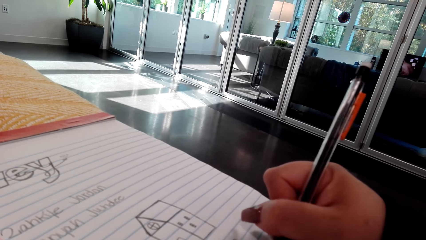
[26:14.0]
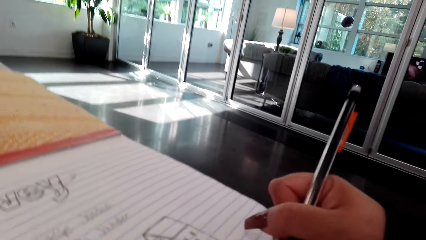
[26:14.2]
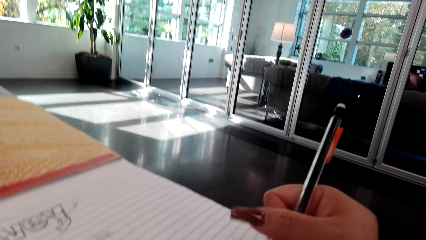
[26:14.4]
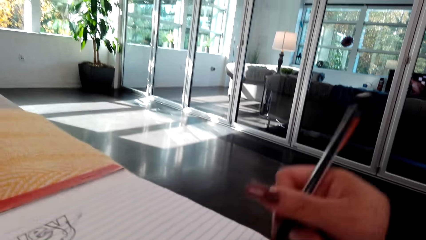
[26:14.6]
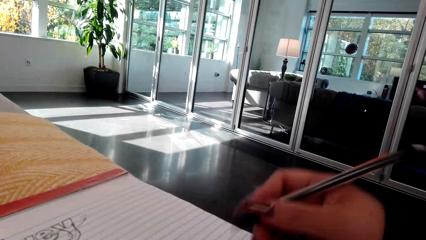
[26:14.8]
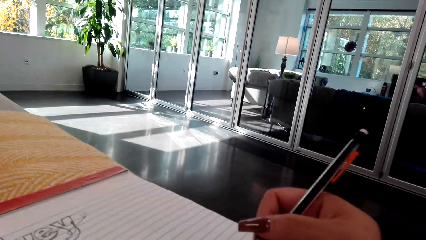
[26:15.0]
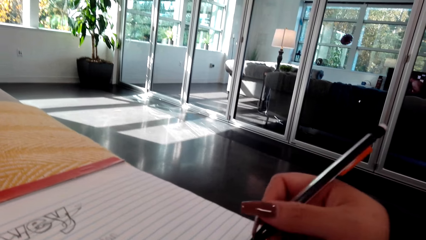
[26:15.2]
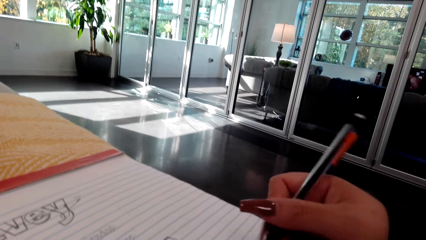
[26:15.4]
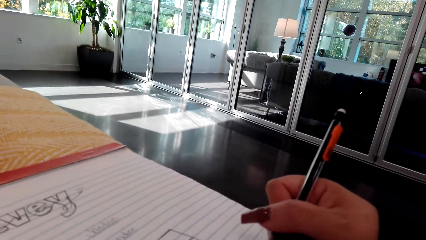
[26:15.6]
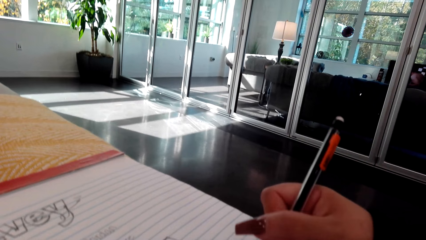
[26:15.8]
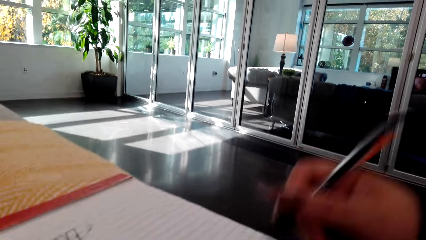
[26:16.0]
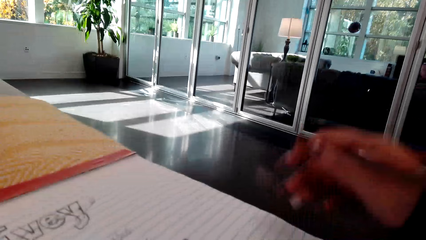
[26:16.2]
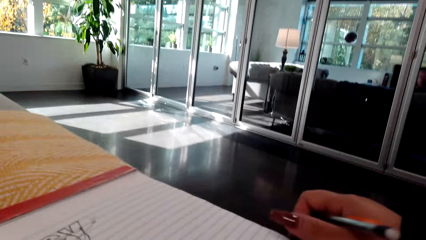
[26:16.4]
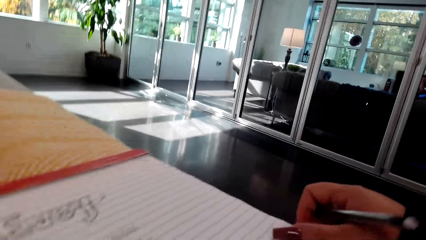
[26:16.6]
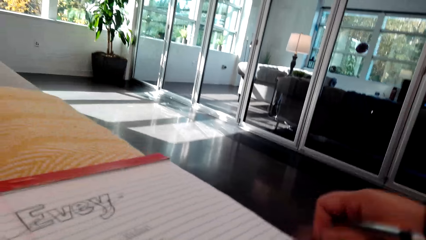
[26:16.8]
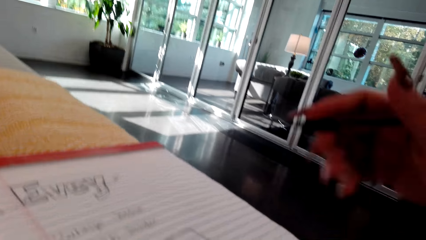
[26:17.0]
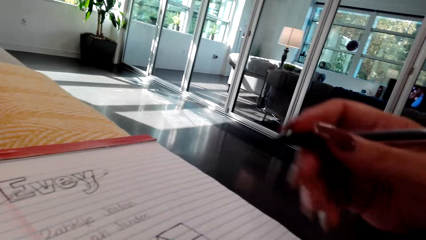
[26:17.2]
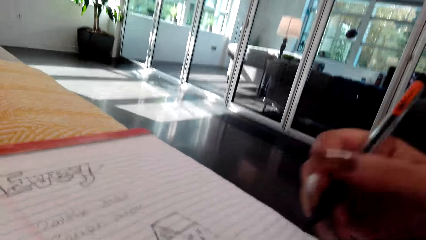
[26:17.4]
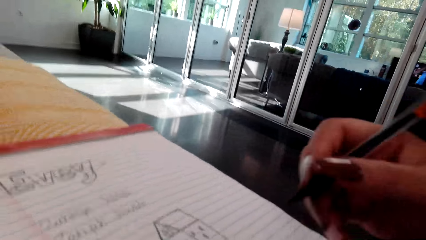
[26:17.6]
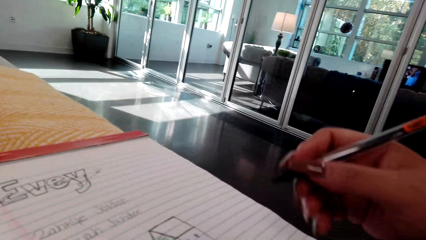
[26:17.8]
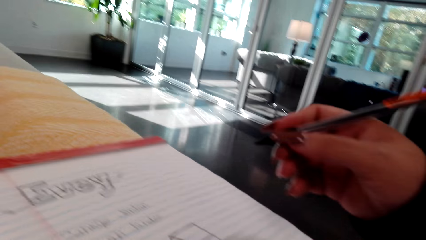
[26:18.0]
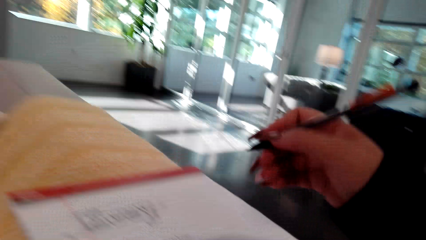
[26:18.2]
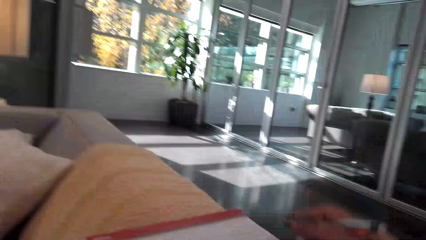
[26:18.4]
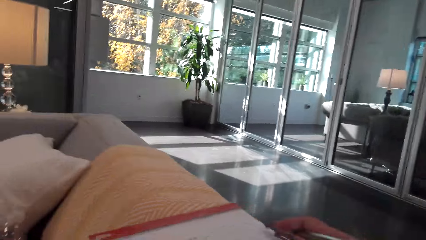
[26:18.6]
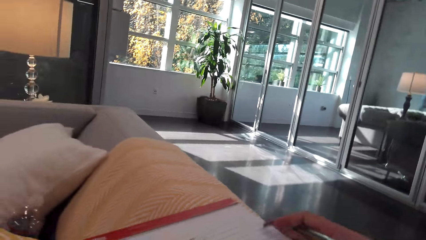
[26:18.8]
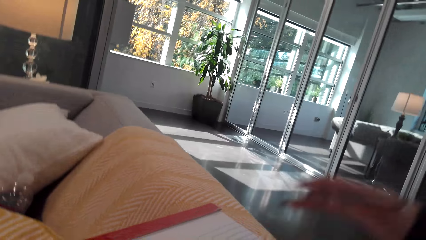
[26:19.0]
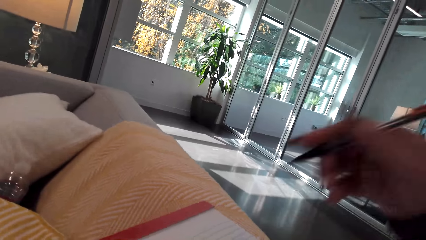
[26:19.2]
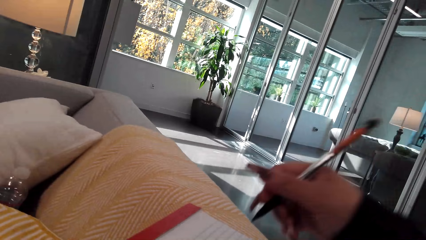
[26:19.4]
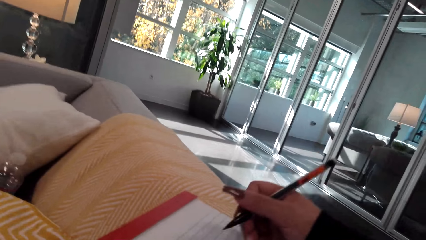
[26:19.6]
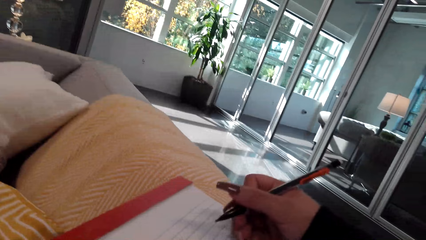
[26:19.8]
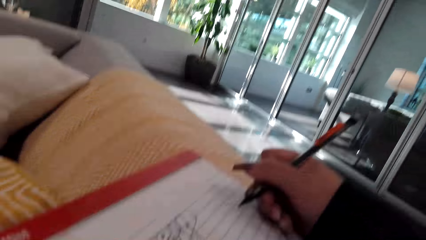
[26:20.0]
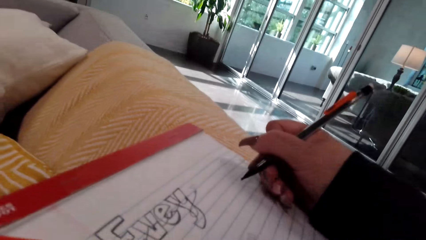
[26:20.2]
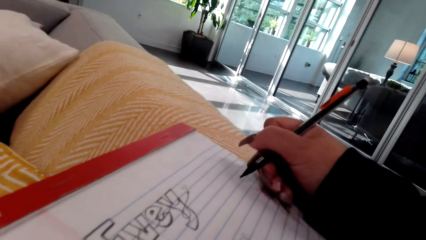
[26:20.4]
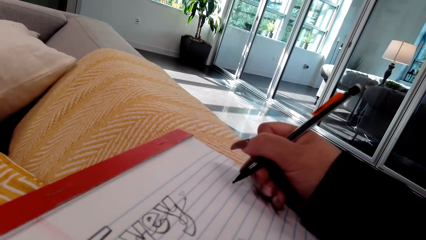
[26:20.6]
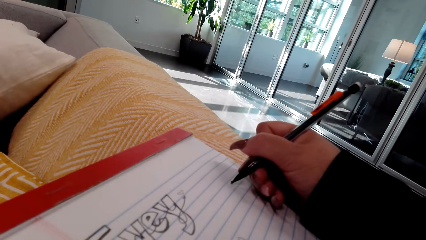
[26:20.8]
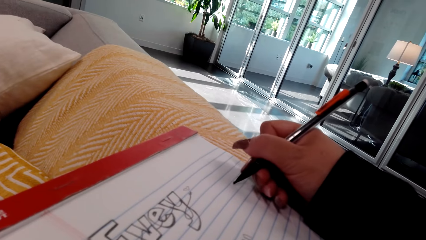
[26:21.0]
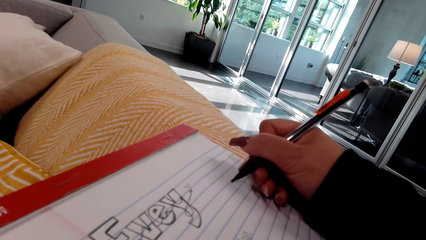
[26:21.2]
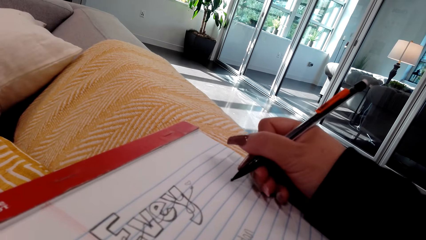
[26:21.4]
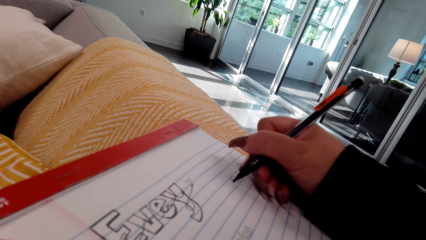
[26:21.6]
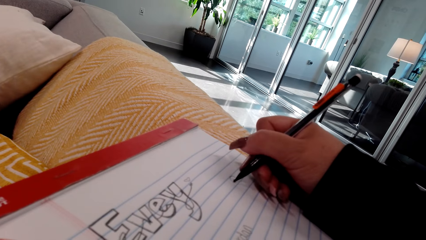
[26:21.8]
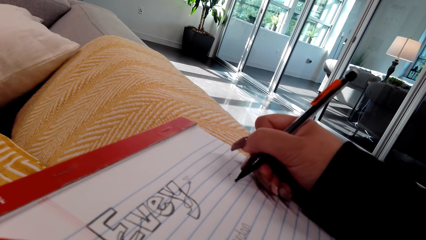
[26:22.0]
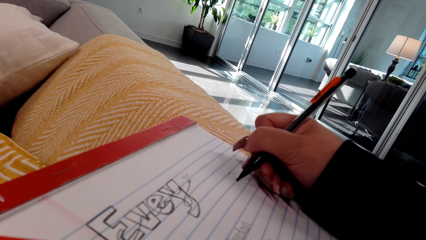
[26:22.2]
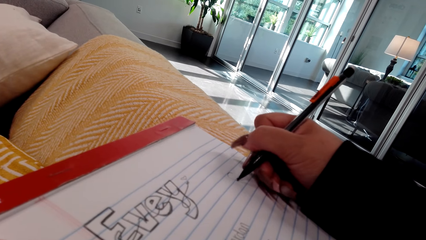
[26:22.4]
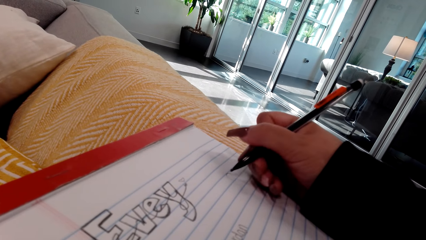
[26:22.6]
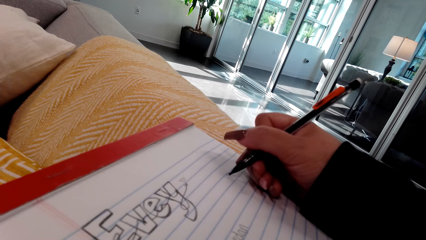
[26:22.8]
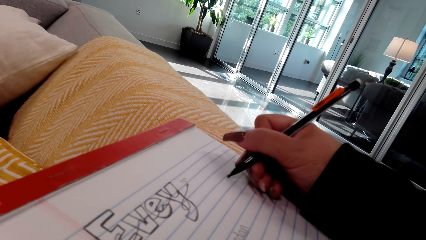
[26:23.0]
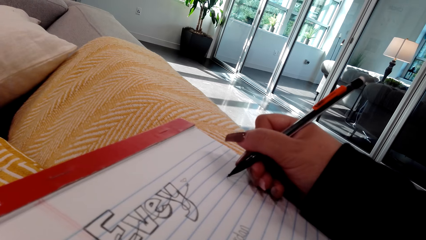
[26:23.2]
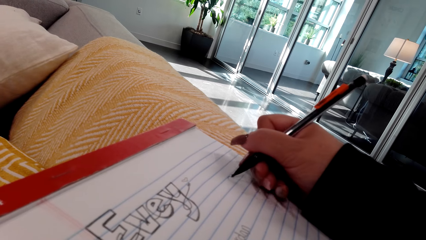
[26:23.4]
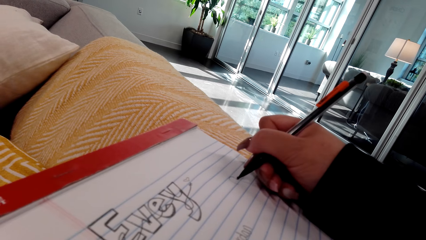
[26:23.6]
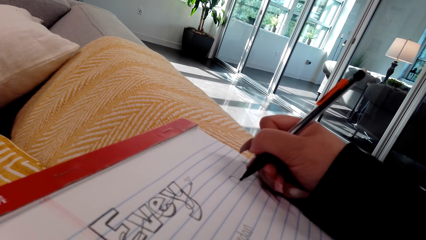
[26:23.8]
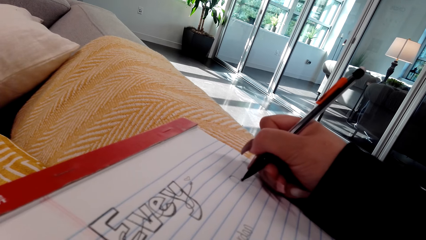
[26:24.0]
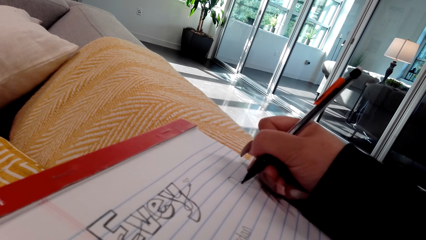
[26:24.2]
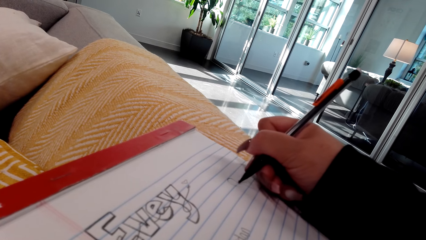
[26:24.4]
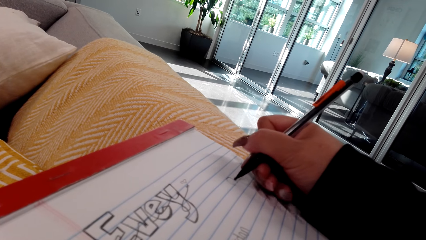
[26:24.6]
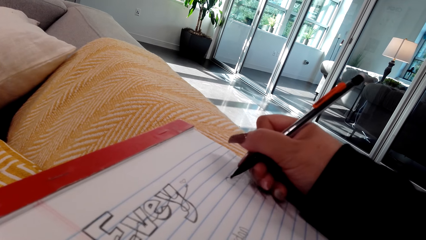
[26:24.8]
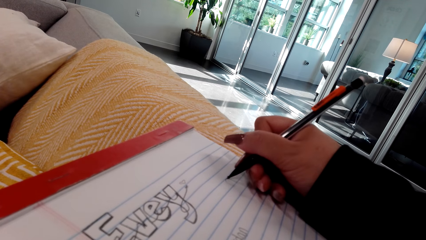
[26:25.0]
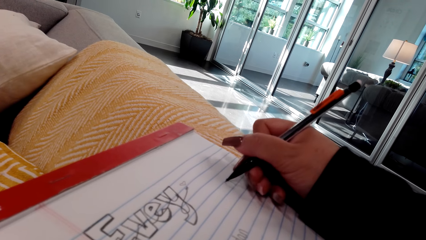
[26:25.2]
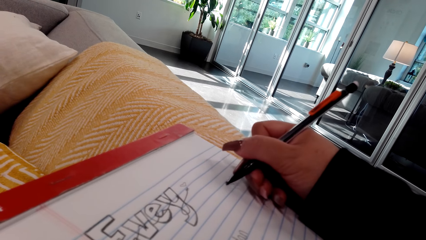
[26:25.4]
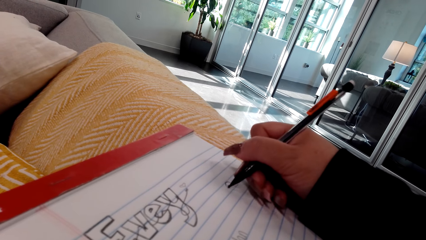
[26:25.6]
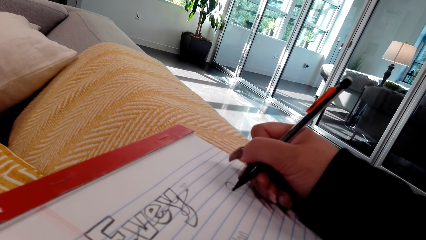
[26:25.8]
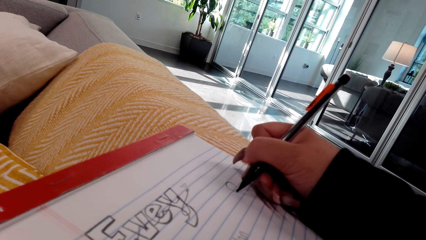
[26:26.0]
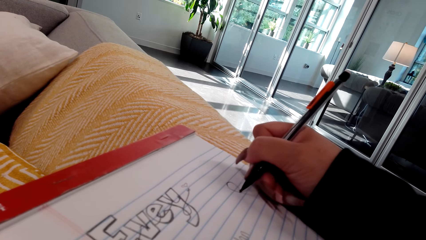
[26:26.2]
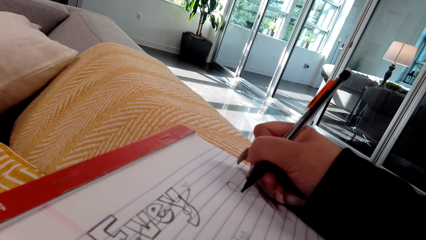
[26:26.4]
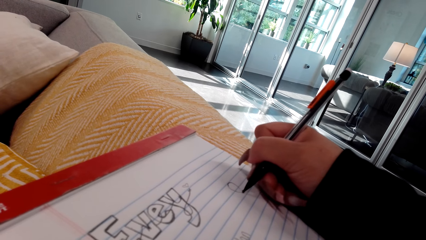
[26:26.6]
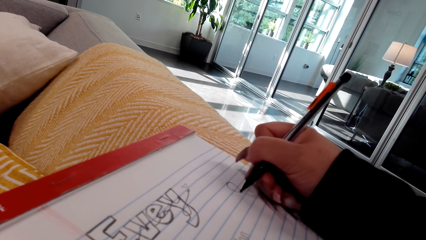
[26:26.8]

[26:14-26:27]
The camera wearer pulls the book. They hold the pen. They move the book. They draw on the book.

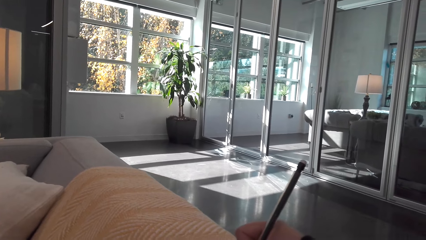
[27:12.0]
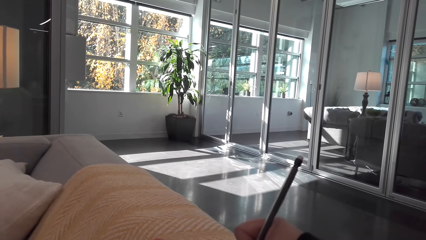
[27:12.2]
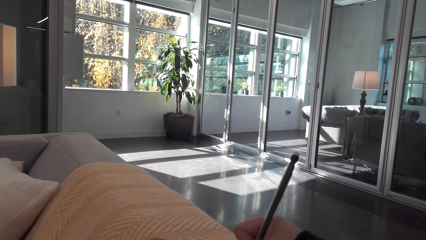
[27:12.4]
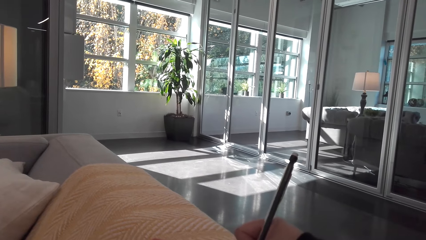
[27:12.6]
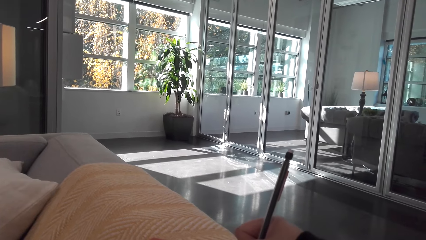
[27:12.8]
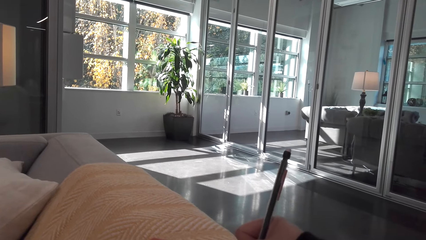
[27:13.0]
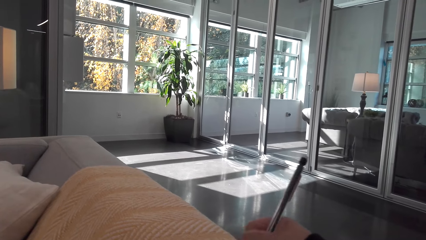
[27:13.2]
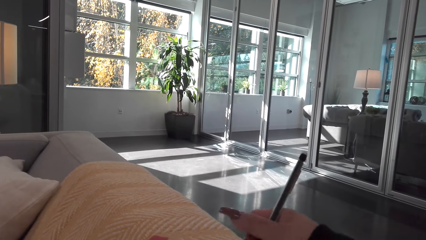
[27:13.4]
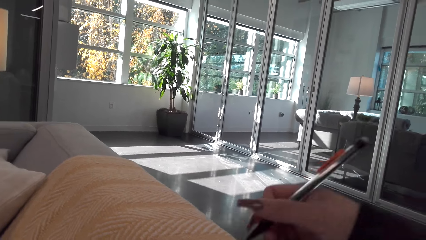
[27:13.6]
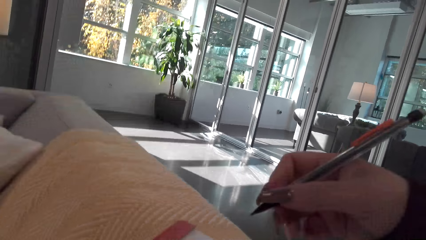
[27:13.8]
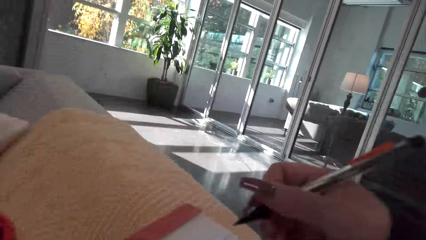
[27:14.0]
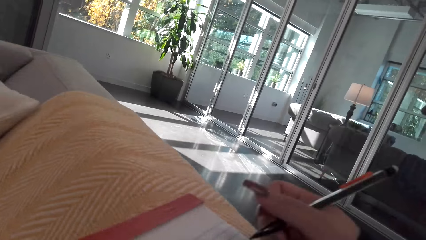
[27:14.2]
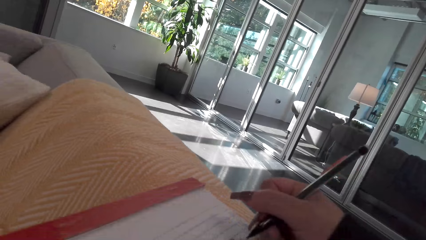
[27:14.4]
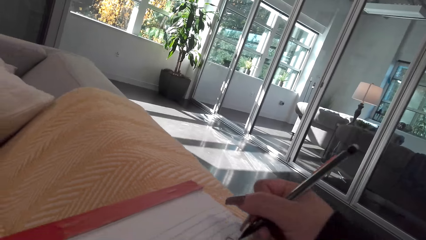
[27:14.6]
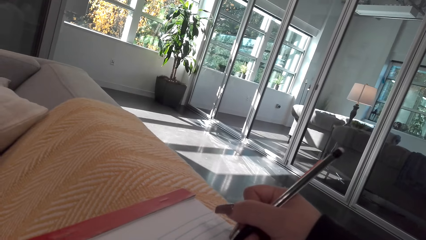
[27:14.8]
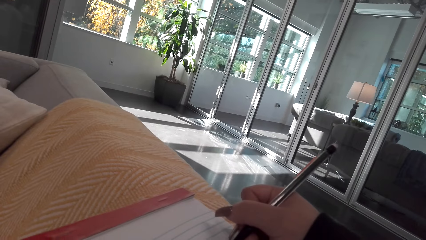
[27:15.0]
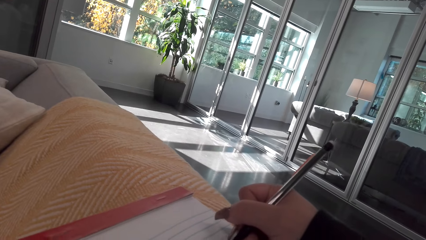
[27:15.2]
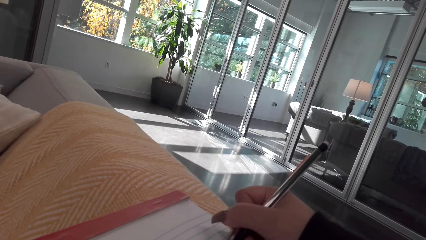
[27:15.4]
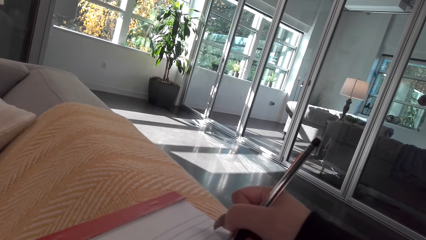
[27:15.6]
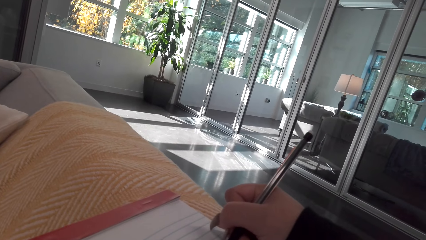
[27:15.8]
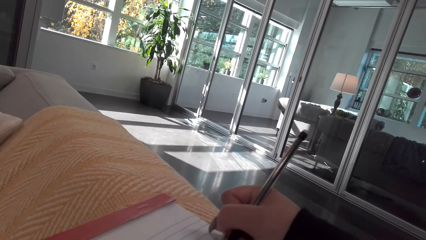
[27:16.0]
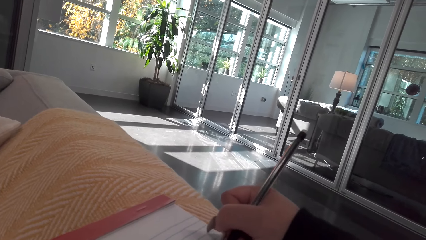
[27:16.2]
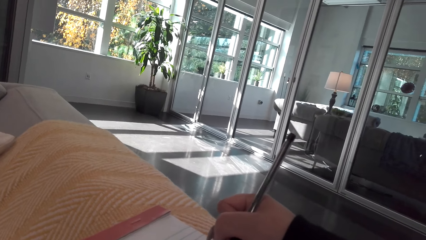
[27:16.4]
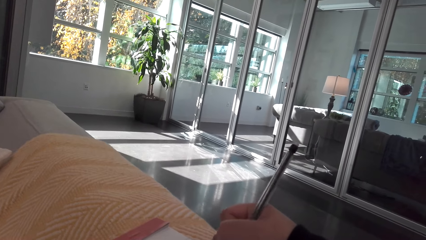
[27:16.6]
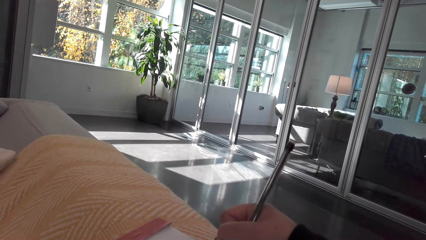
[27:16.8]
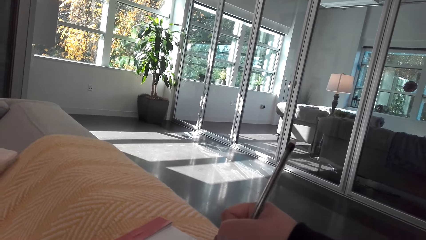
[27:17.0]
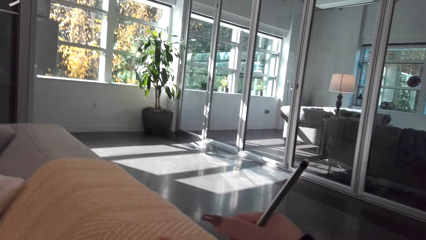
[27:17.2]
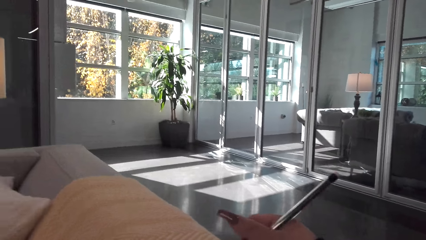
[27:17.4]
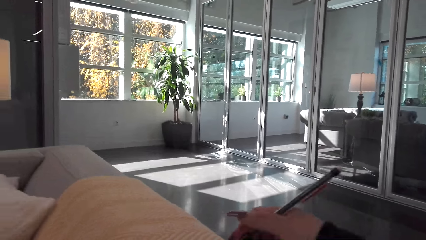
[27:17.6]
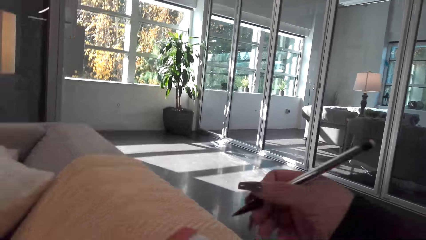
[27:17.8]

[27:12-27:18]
The camera wearer holds the pen. They draw on the book.
